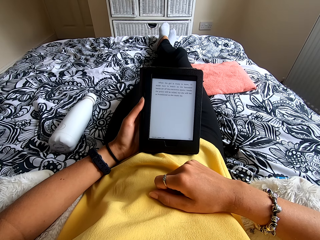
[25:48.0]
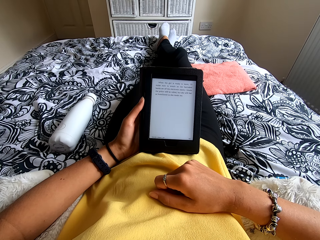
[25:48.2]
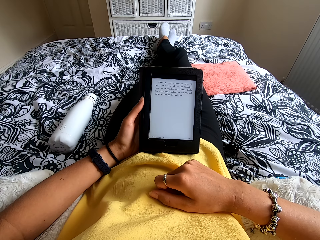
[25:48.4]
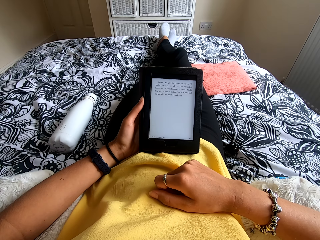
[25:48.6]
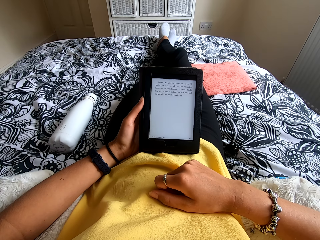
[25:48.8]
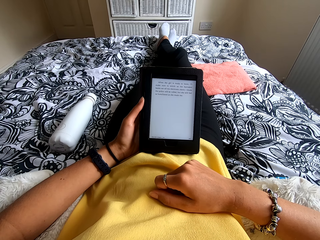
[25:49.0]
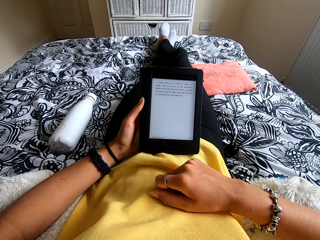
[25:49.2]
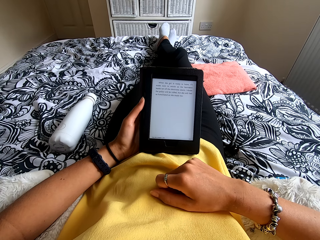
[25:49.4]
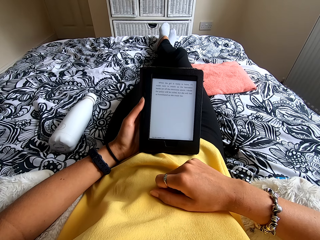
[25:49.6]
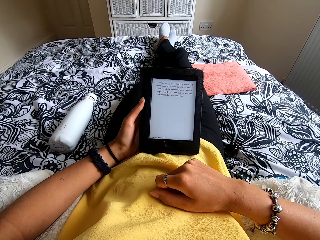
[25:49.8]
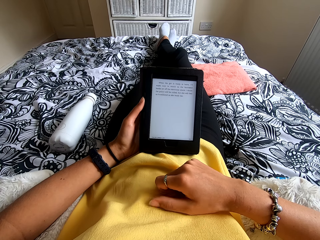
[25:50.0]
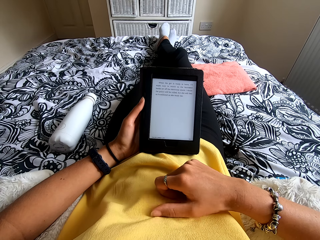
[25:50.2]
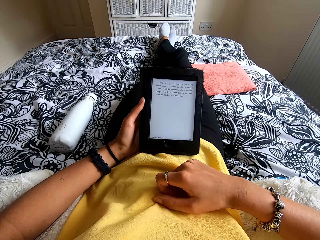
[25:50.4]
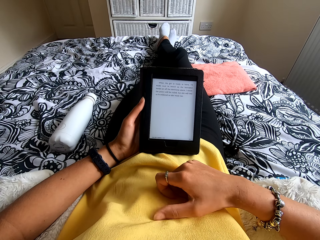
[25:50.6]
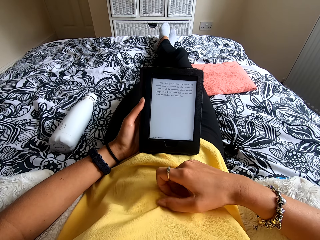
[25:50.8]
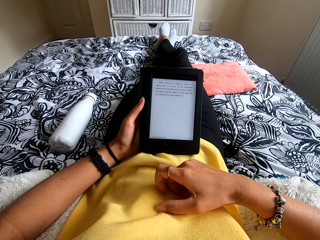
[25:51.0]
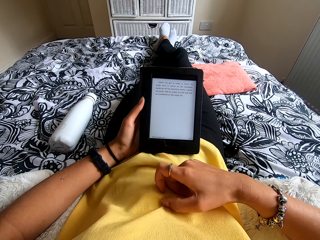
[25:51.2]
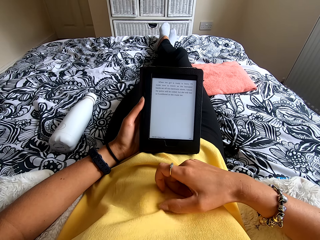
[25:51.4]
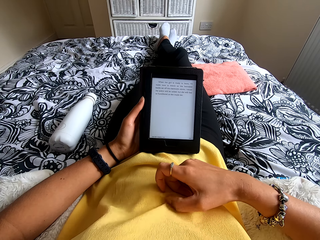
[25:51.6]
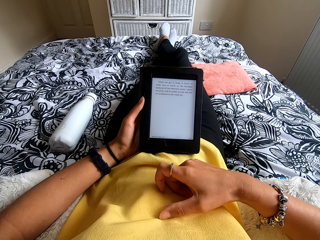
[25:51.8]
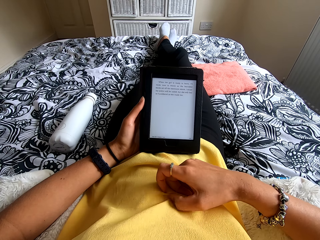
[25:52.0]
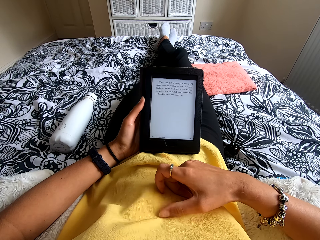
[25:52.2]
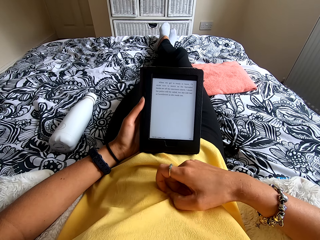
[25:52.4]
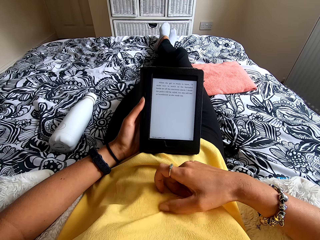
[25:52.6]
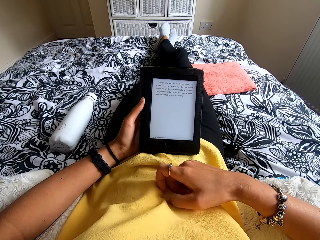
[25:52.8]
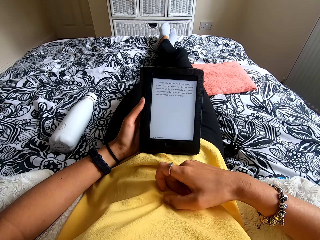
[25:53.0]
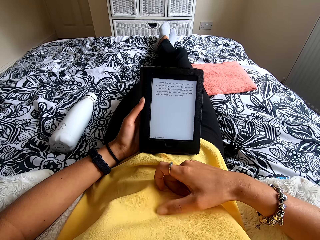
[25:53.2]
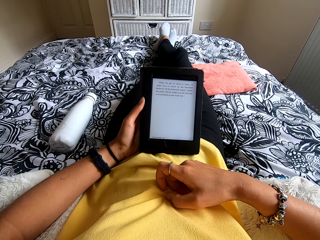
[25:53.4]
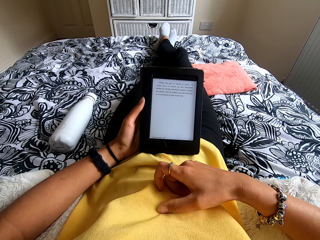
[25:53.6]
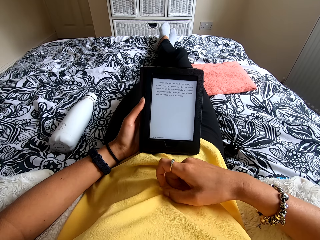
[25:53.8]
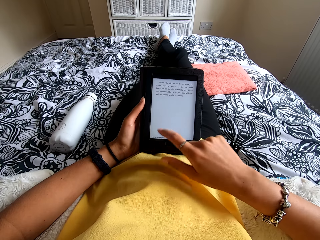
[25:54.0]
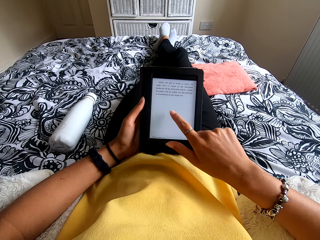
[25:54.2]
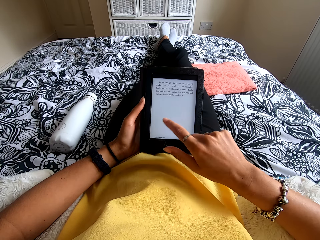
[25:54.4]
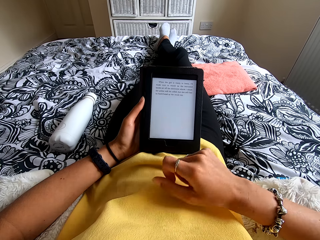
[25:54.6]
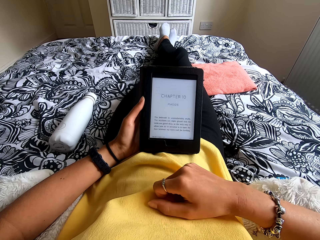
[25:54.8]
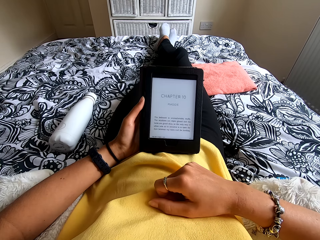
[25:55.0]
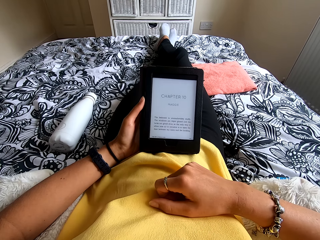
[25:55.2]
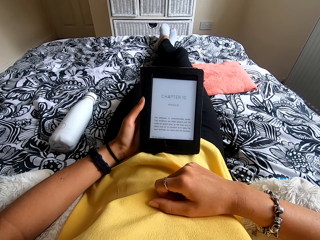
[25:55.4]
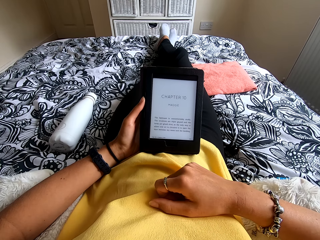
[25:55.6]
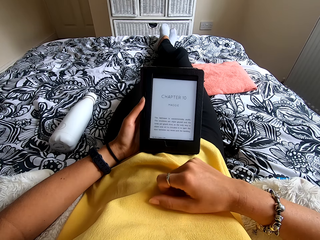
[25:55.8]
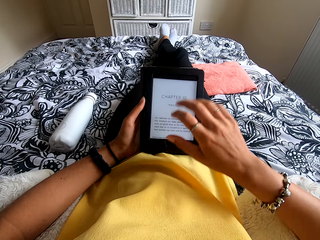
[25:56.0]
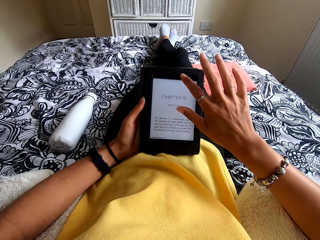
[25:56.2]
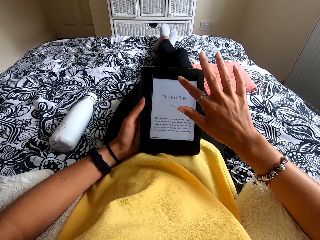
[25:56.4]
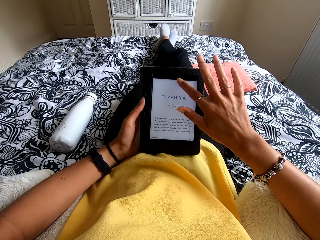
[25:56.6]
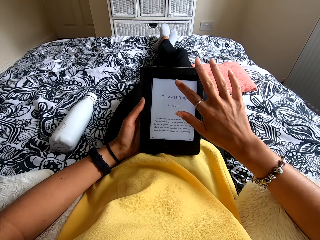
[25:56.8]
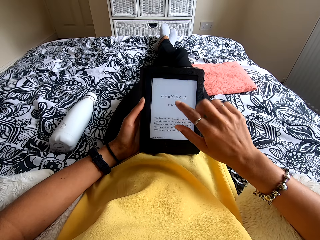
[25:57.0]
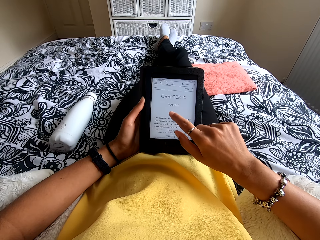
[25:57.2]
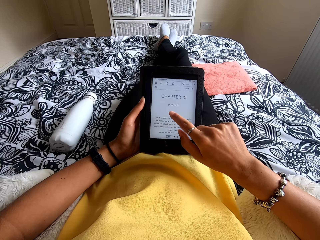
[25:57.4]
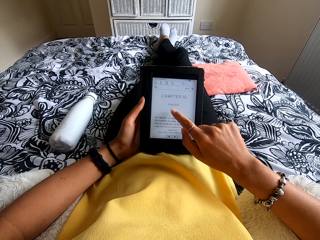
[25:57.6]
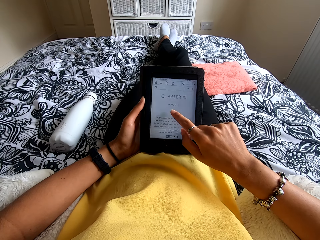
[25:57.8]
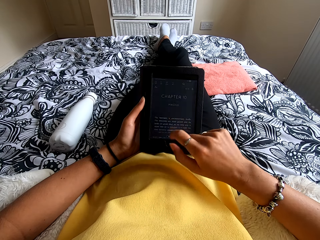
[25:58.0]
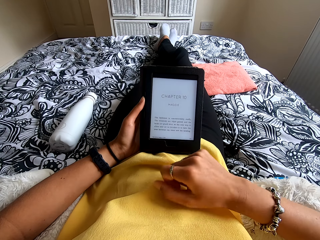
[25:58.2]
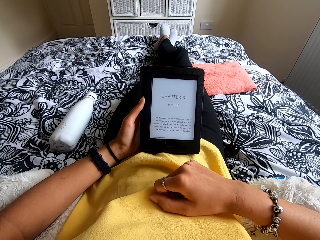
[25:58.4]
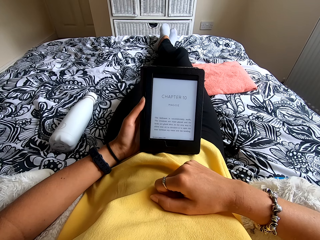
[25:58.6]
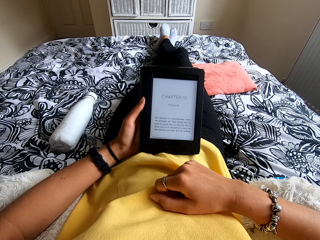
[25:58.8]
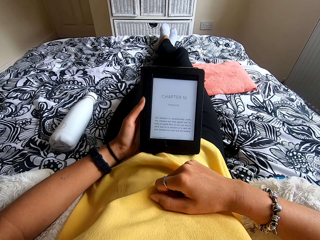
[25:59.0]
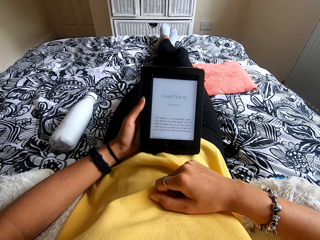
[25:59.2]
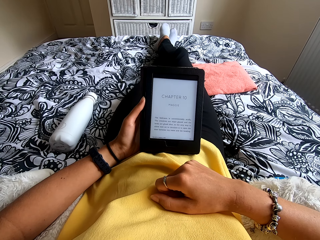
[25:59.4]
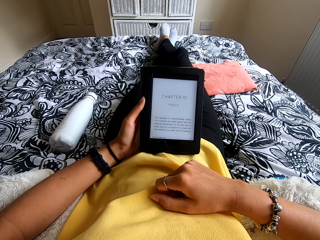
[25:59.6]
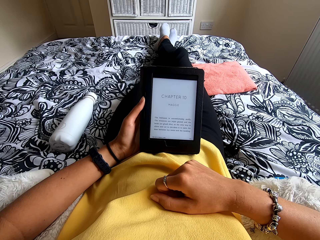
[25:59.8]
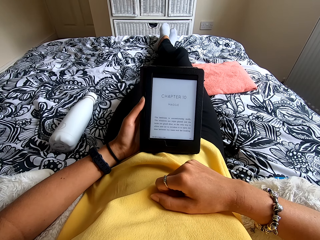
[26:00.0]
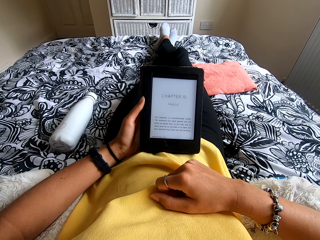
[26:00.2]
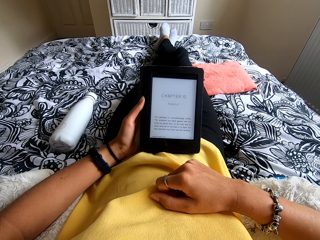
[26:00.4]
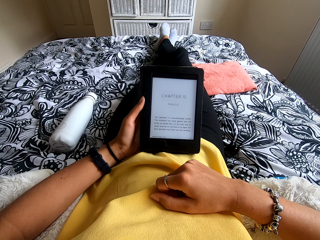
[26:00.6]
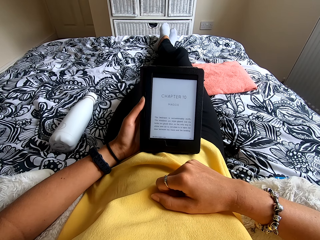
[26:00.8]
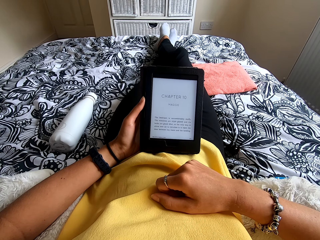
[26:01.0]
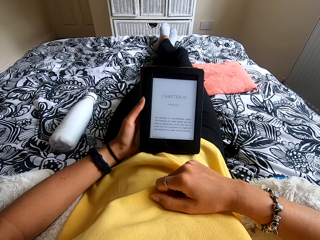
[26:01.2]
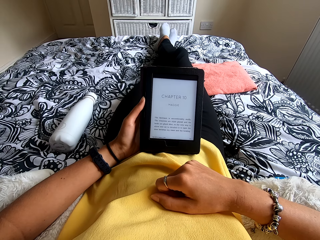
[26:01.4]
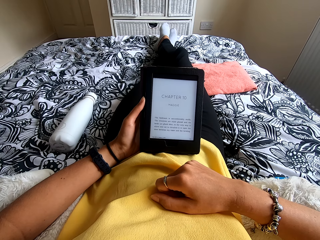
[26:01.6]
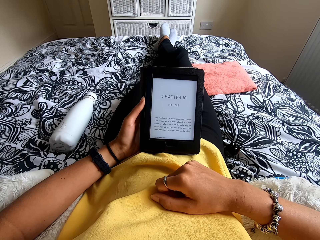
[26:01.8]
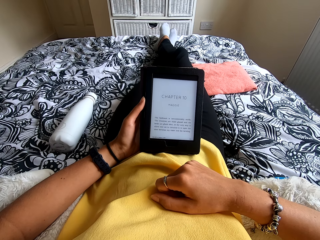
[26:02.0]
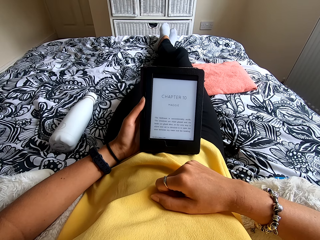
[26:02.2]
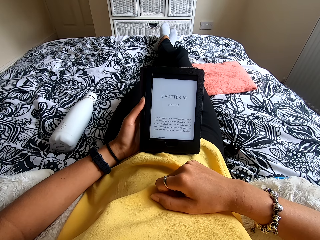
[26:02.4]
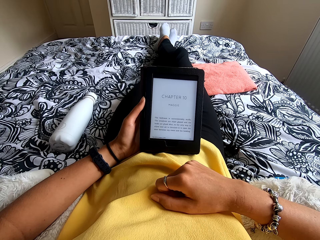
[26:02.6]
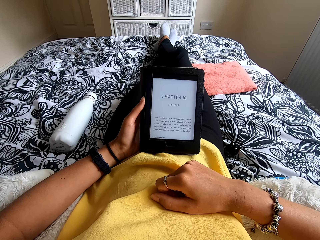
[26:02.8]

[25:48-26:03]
The camera wearer scratches the stomach. She reads the ebook. She touches the tablet screen. She moves the hand to the stomach. She reads the ebook. She touches the tablet screen. She moves the hand to the stomach. She reads the ebook.

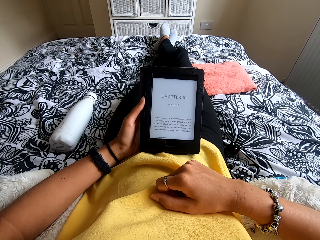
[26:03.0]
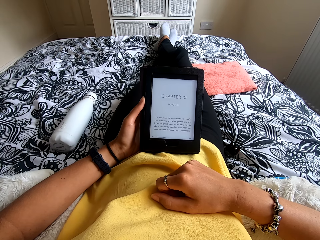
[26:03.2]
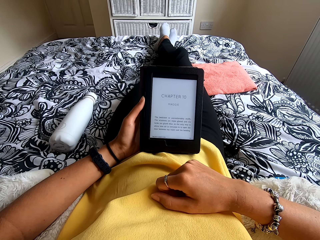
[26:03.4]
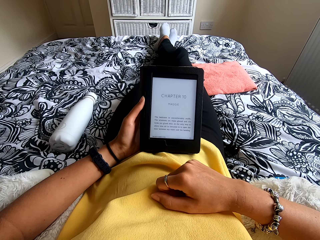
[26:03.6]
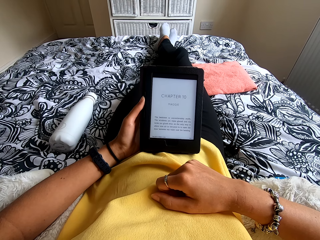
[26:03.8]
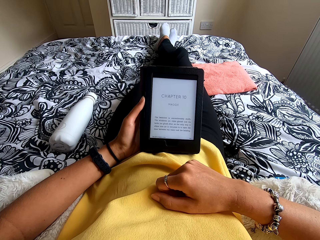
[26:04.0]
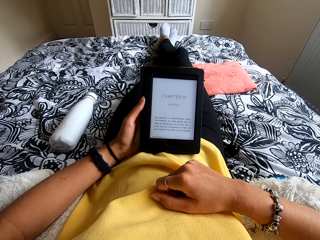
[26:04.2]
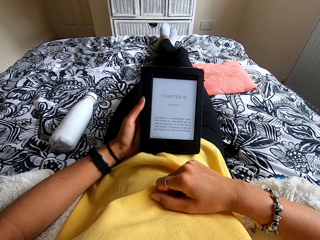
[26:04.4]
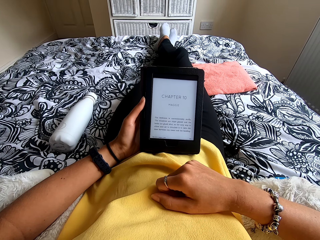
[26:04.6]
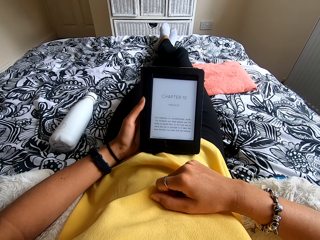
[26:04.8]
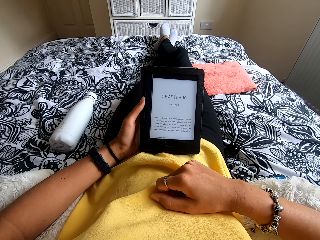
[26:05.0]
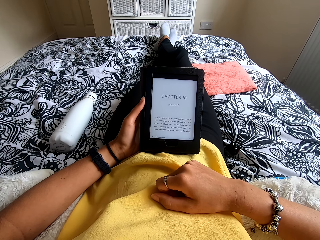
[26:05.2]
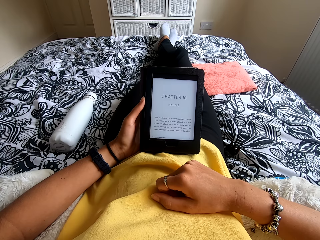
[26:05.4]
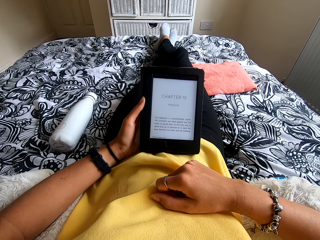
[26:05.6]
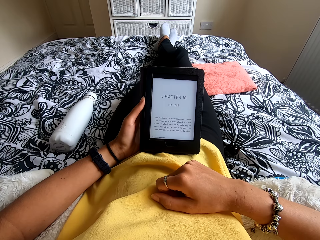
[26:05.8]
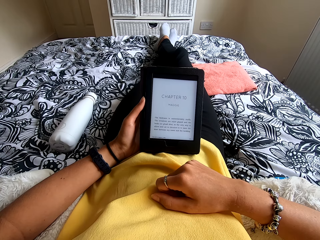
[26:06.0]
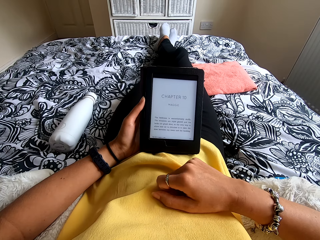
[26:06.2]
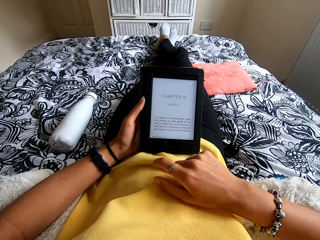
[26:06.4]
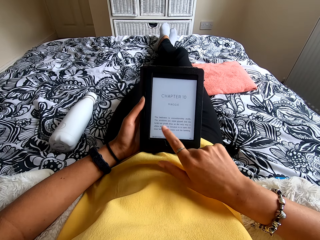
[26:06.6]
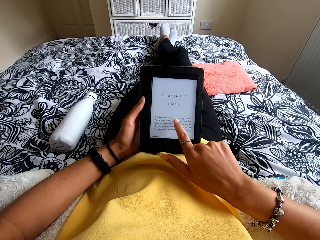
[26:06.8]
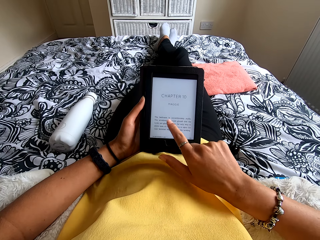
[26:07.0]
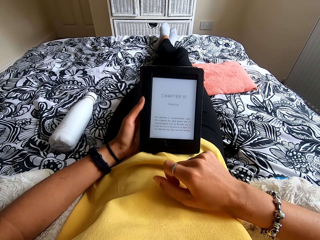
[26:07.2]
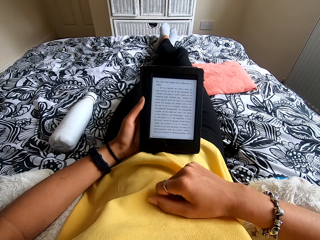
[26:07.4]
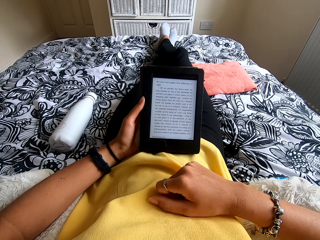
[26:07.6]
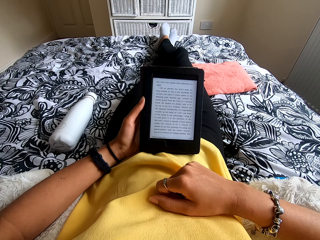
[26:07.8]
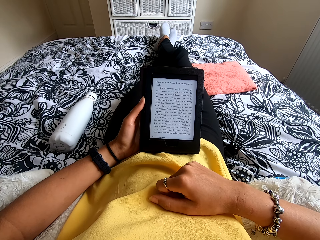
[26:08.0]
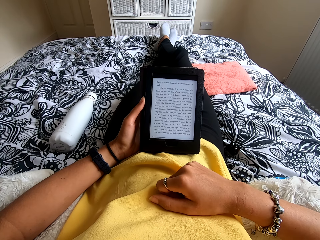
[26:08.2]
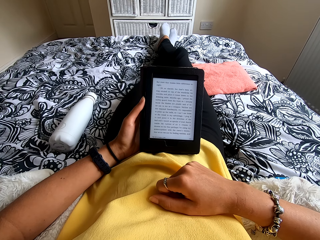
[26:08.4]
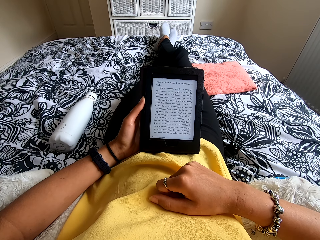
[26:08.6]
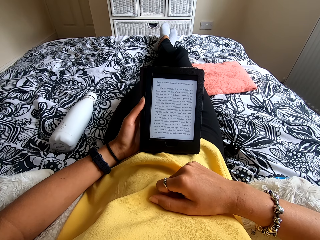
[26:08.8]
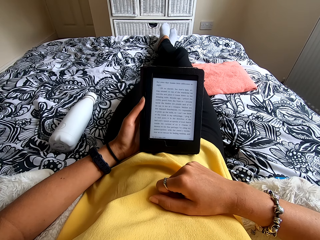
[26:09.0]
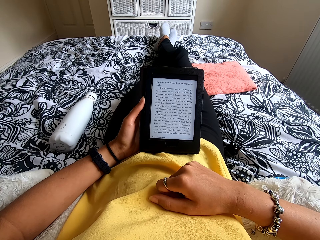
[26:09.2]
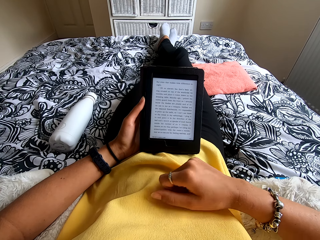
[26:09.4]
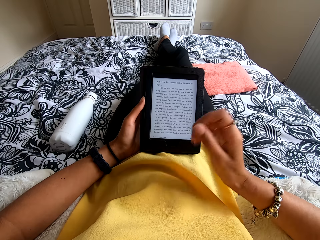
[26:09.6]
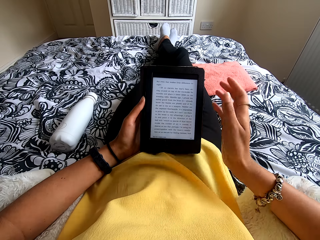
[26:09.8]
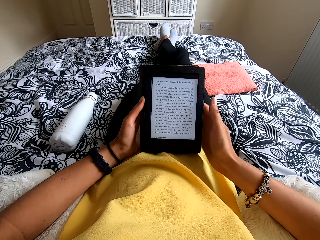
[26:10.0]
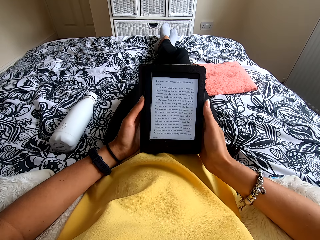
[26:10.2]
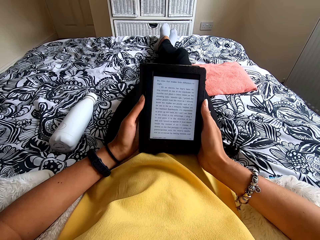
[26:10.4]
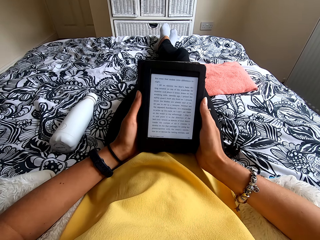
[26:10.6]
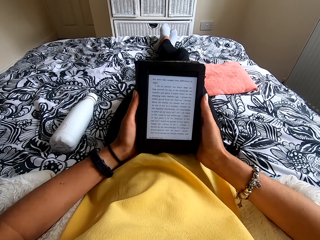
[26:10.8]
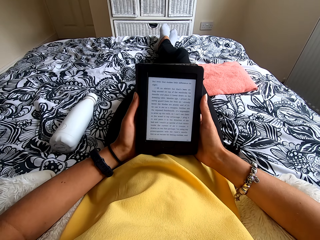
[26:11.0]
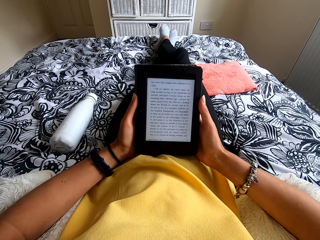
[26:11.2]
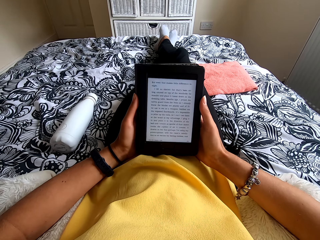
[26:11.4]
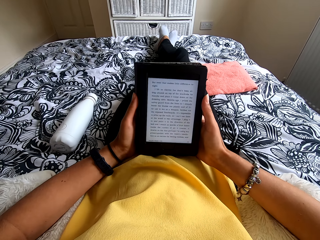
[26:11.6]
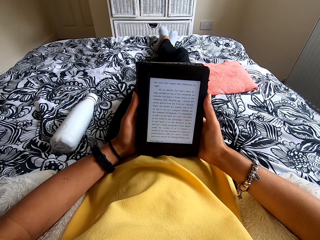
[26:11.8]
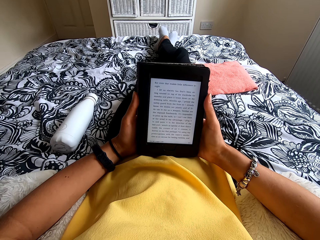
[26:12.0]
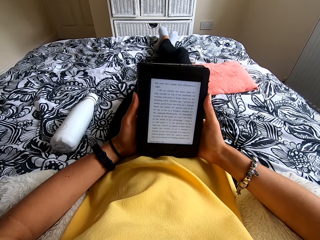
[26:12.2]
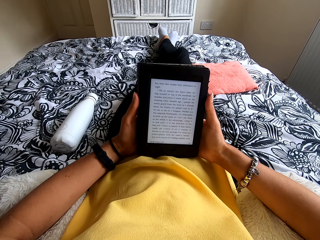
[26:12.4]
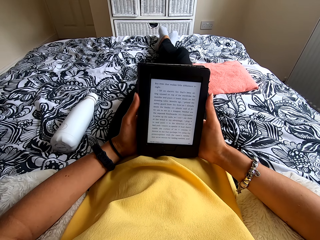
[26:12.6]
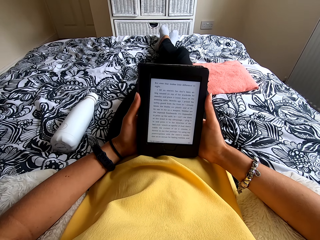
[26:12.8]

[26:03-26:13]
The camera wearer presses the ebook reader. They move the hand to the stomach. They read the ebook. They hold the ebook reader with both hands. They read the ebook.
